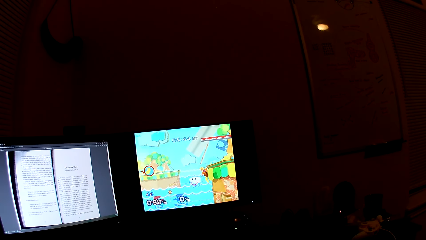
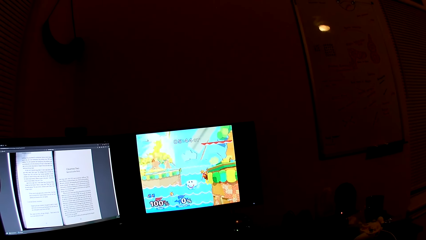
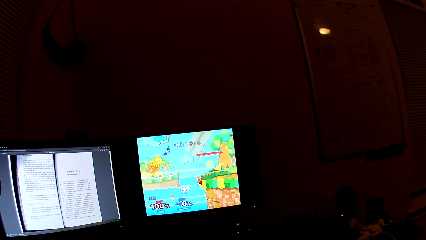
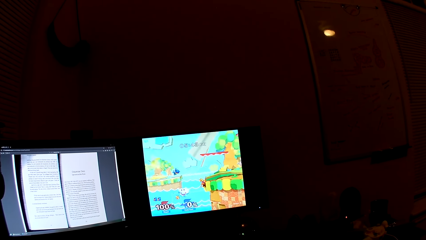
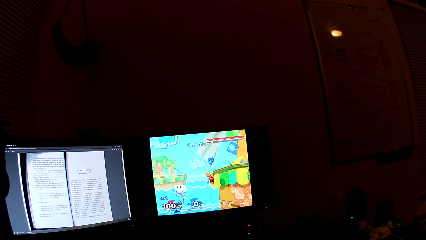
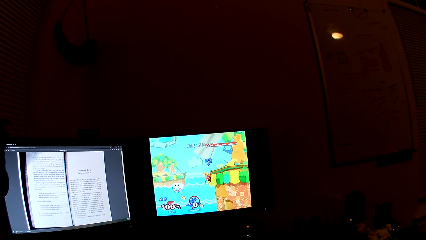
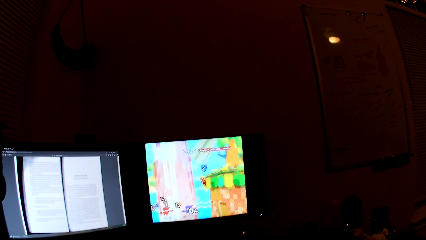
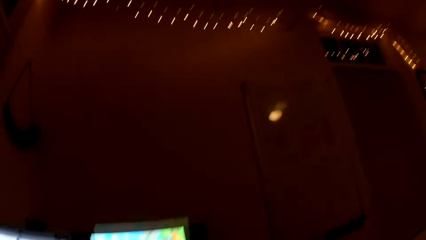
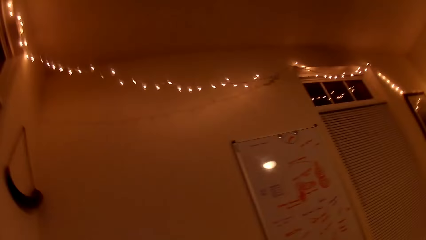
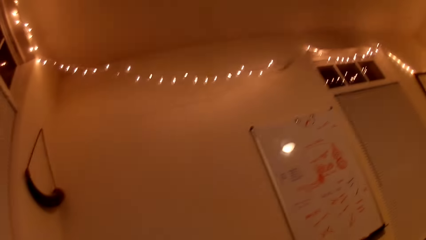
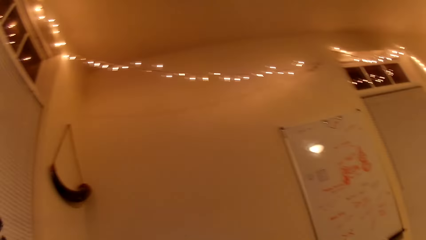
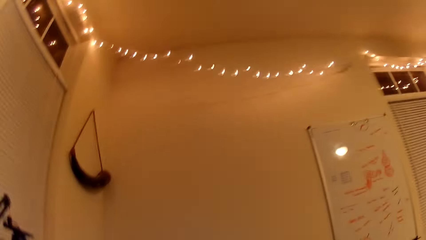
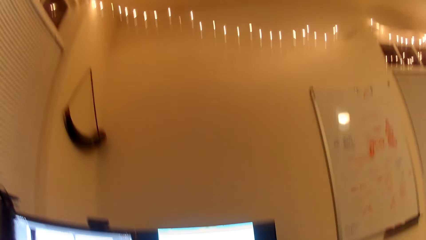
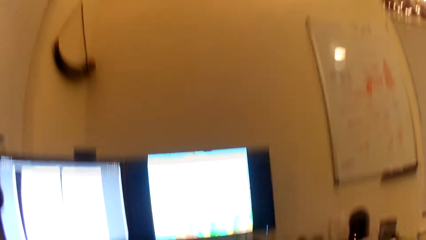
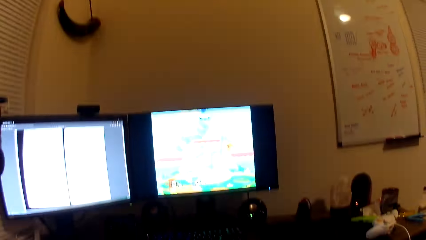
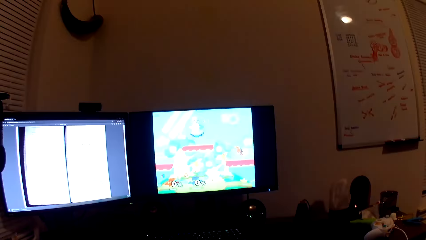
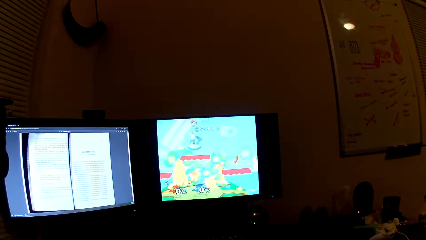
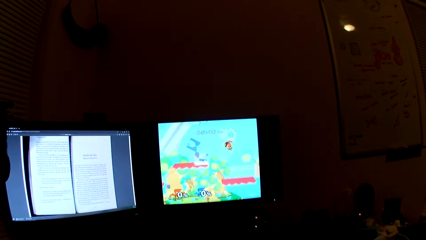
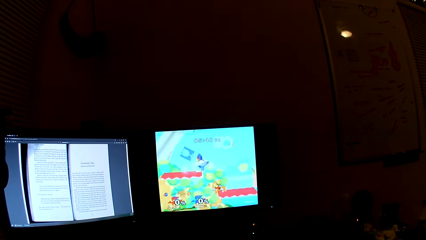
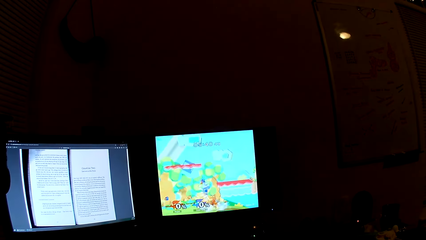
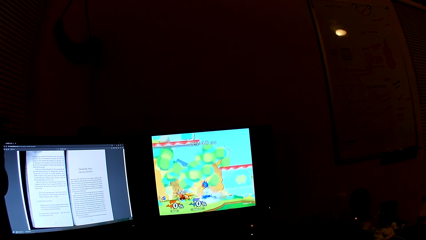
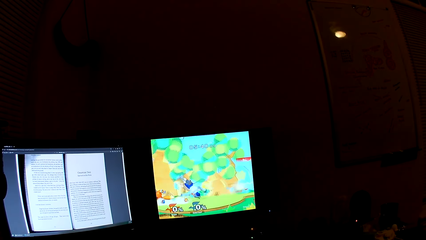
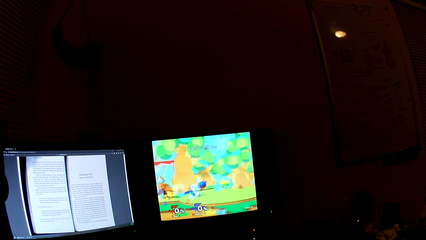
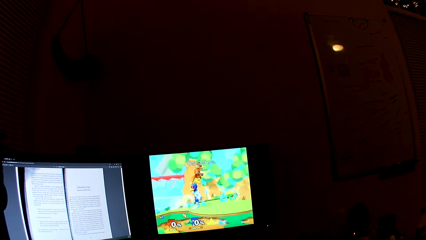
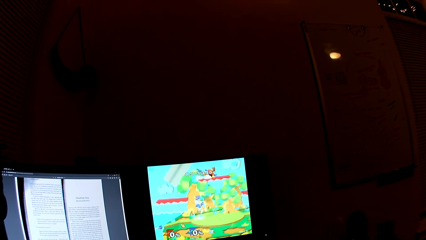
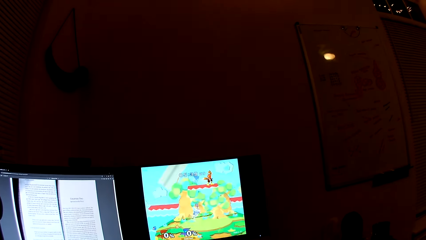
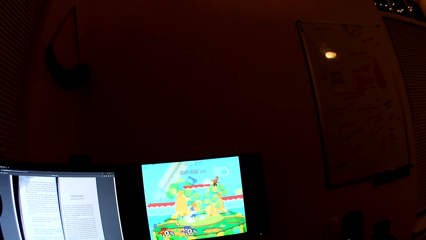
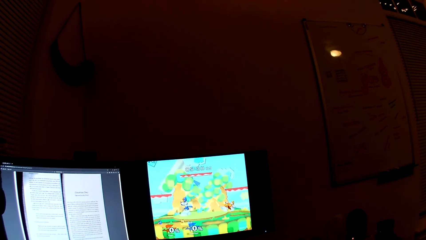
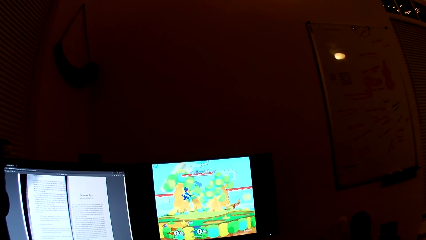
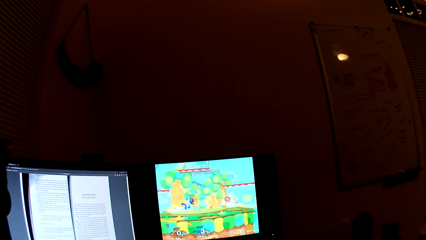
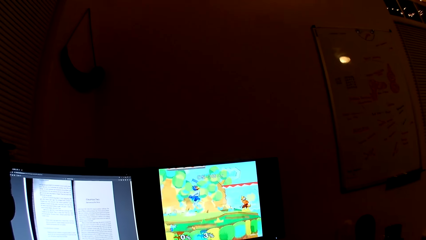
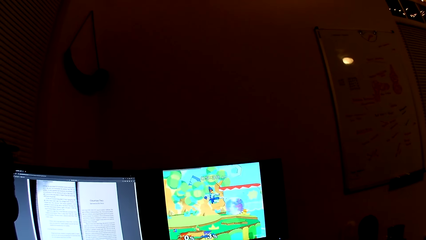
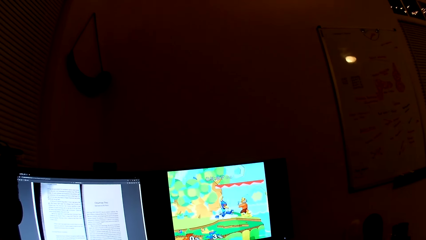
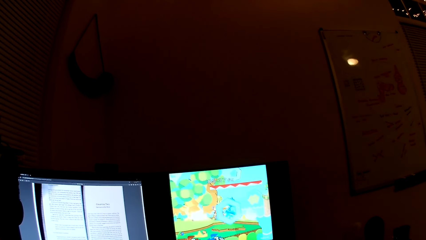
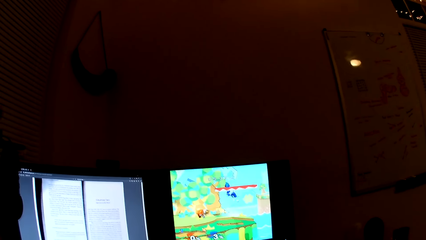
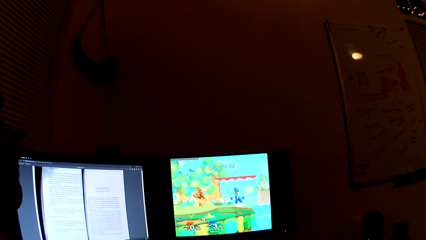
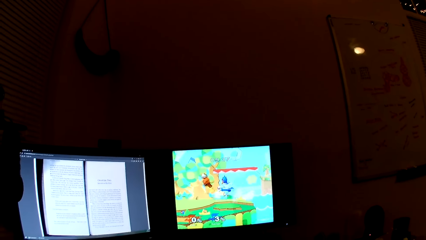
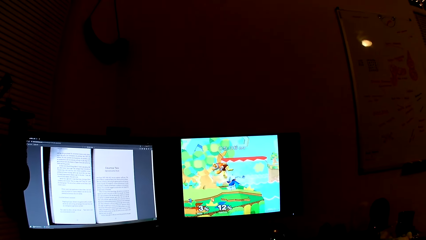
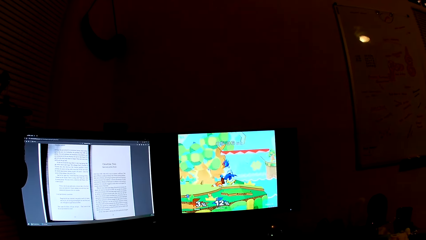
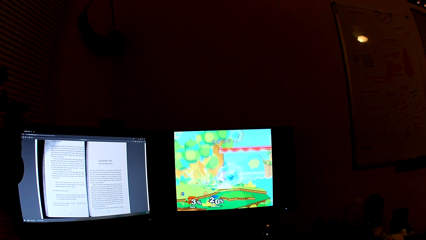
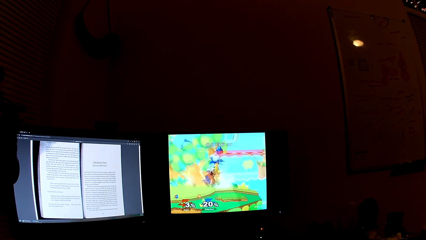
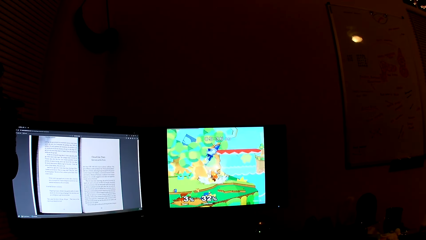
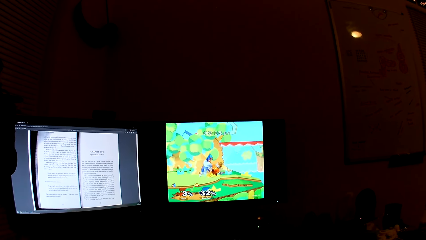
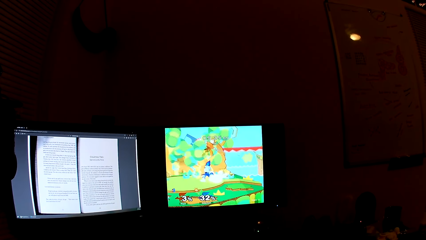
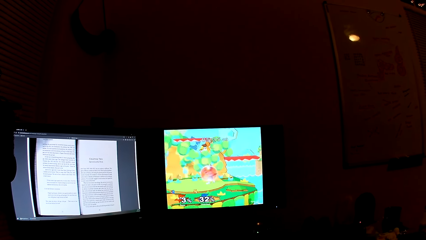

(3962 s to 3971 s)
The camera wearer looks around the room. They play a game in the screen.

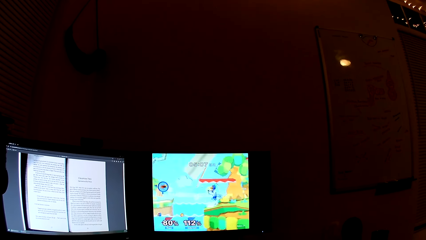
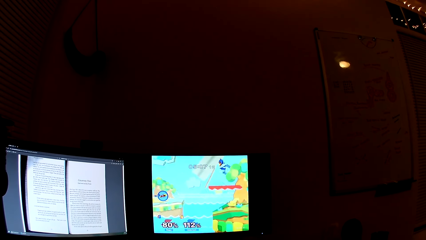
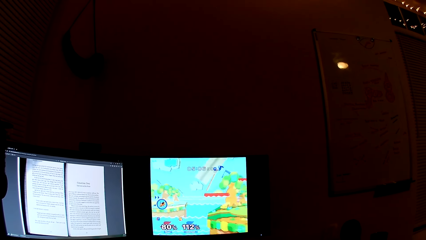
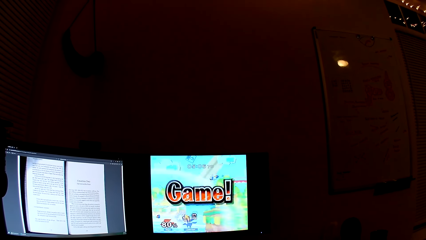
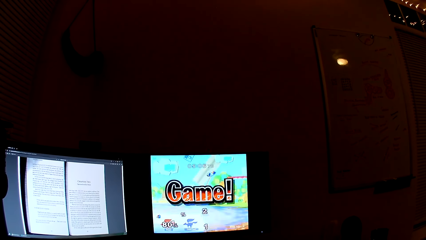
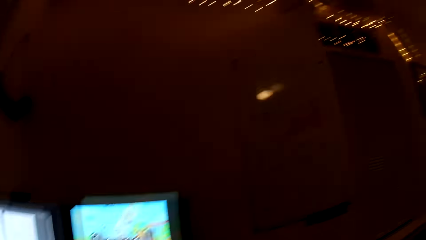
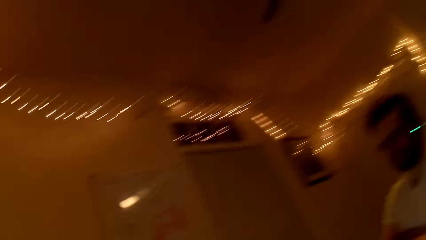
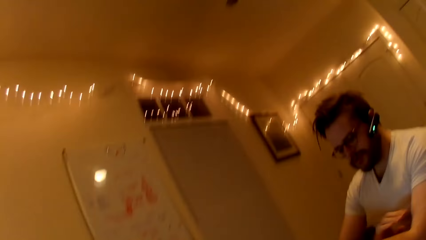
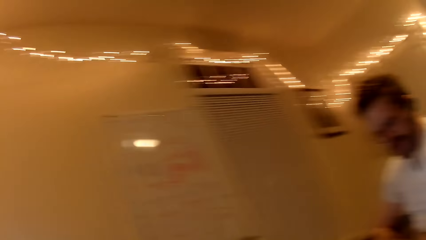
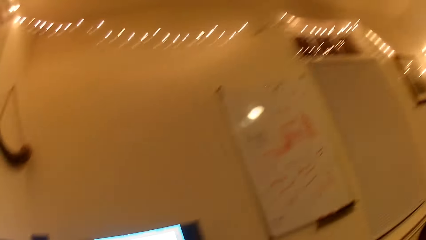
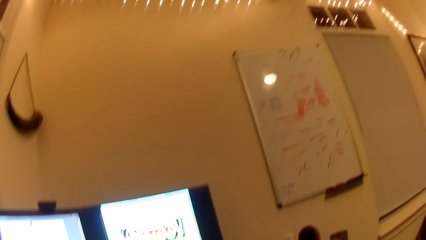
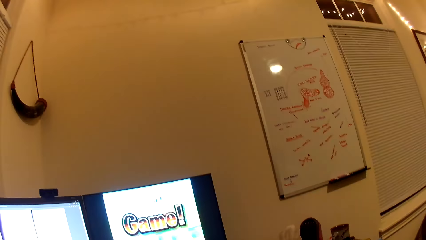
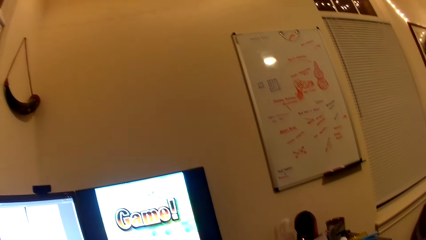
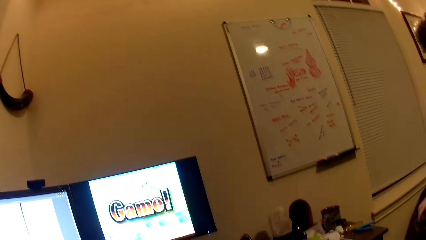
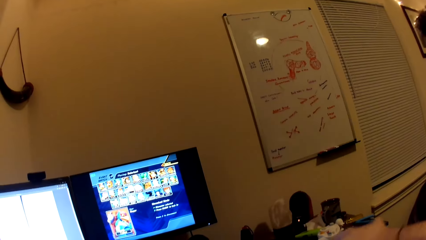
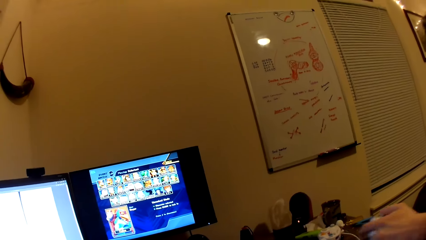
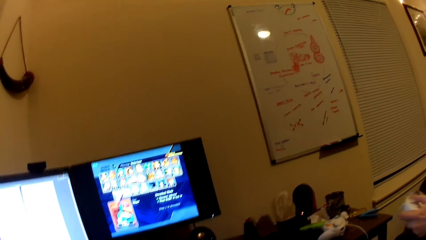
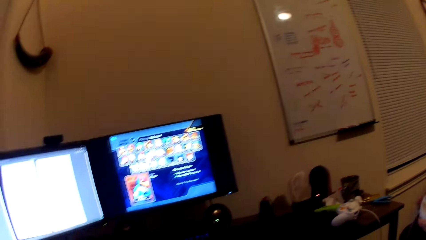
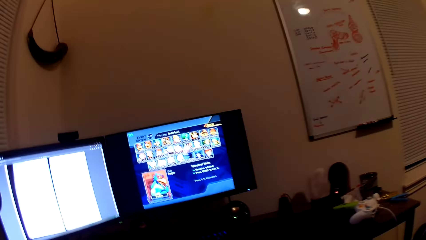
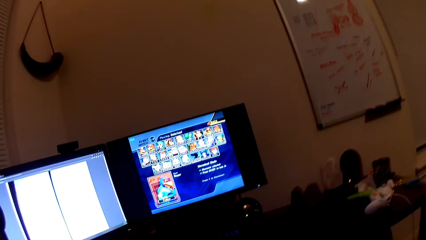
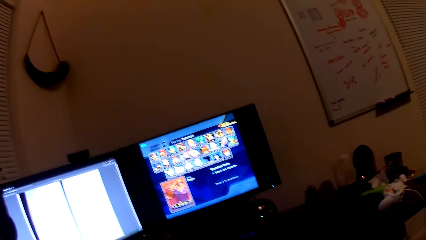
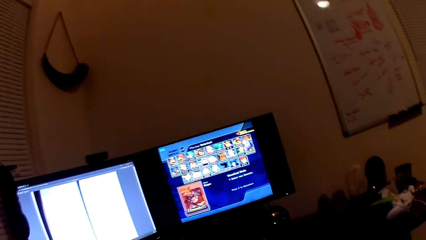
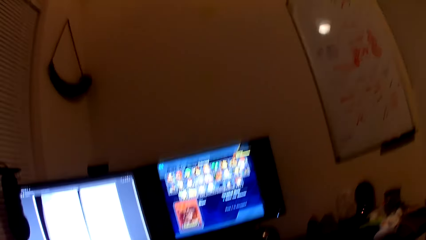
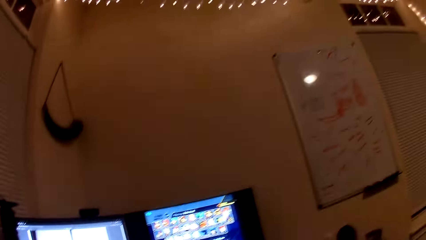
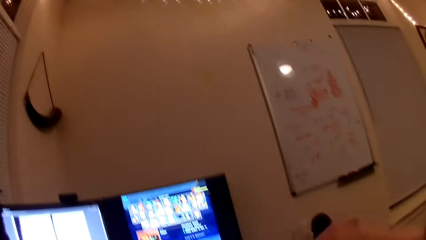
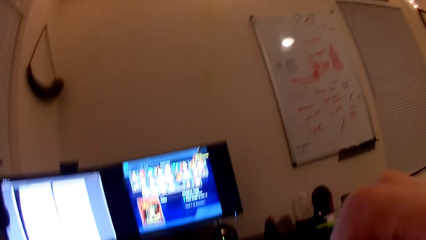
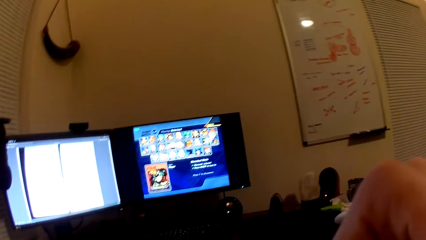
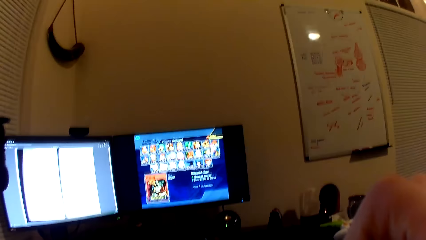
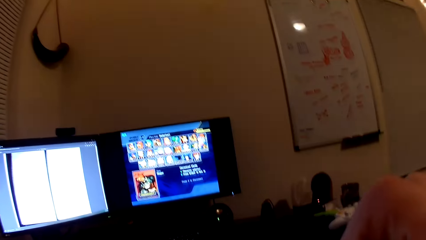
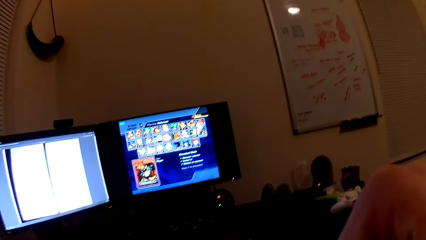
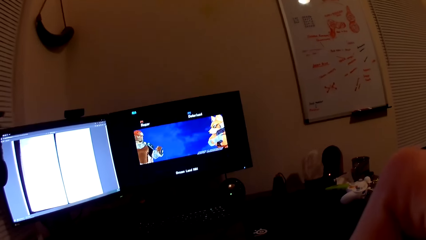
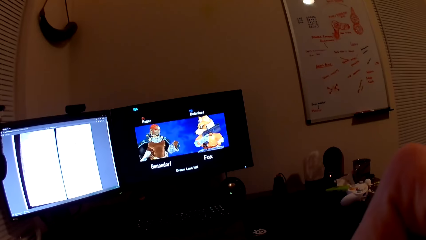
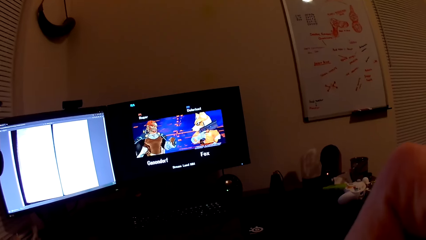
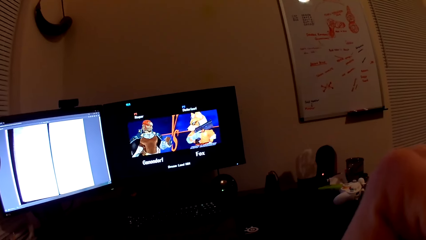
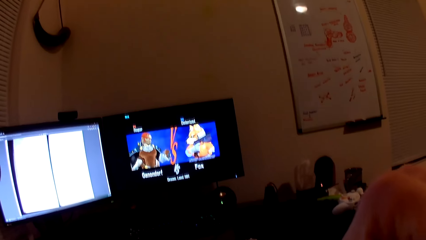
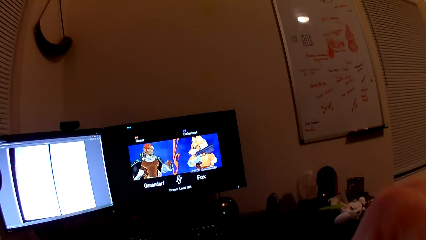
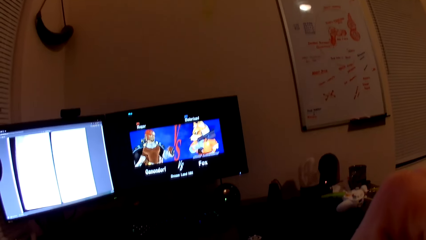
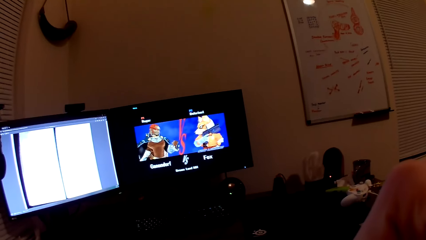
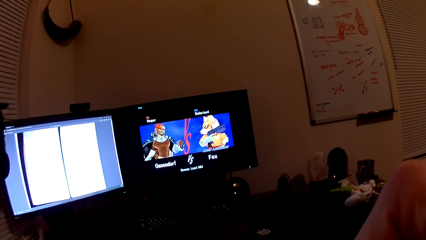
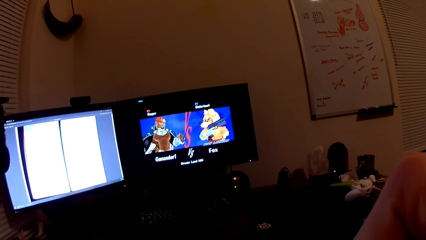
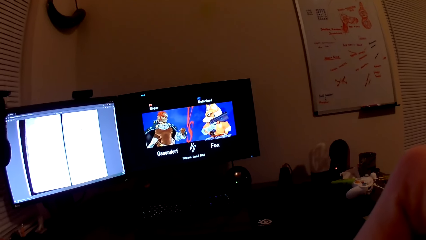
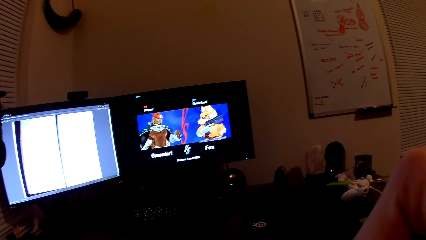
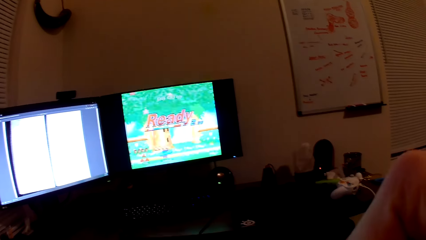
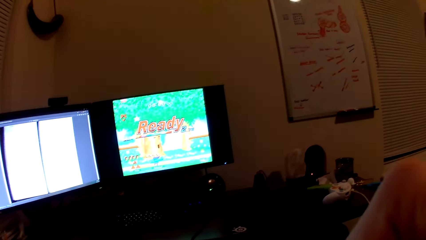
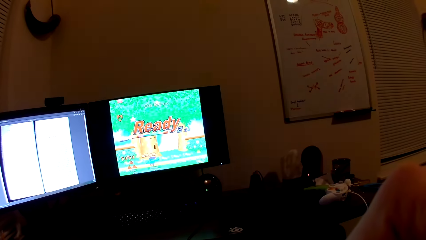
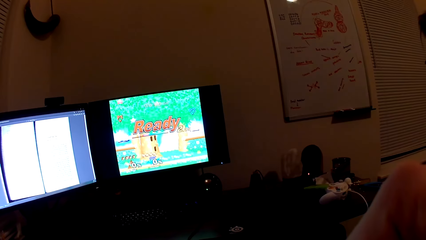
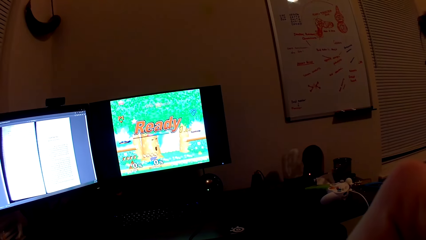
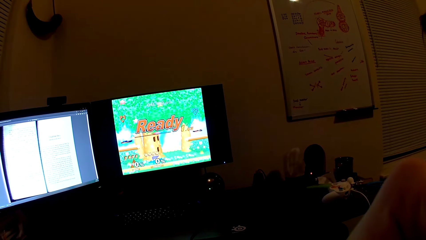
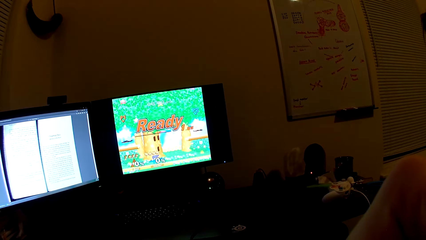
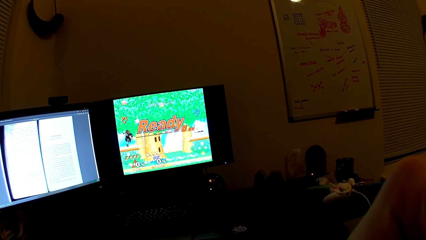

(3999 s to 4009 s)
The camera wearer looks at the man. The man pulls a white game console with his left hand. The camera wearer stares at the screen.
